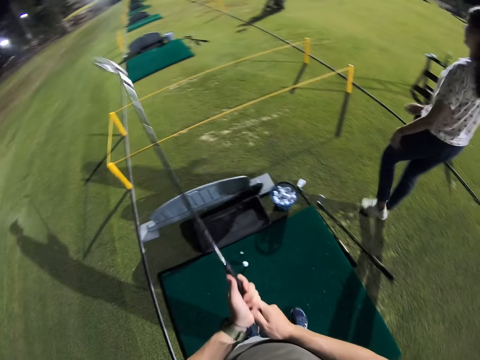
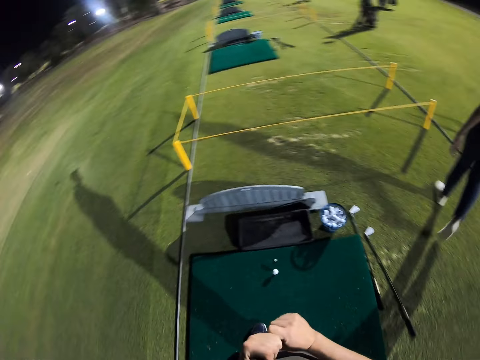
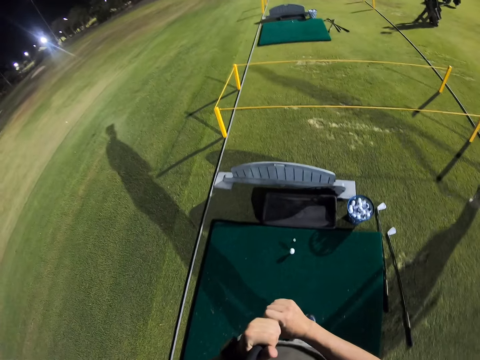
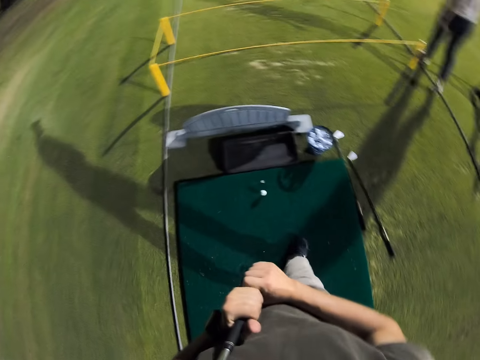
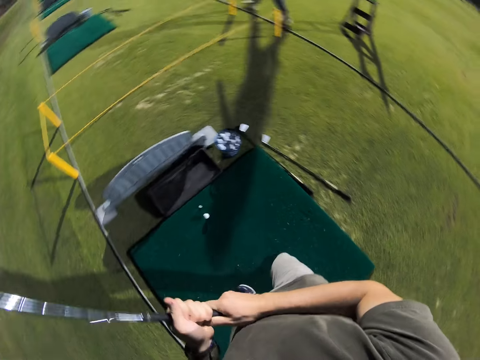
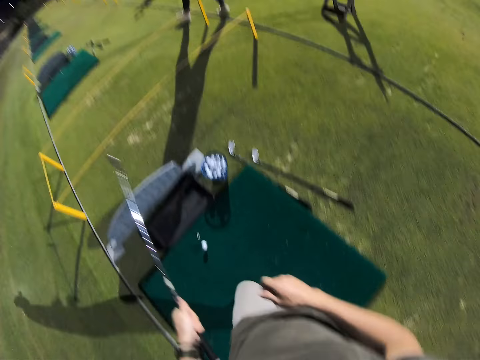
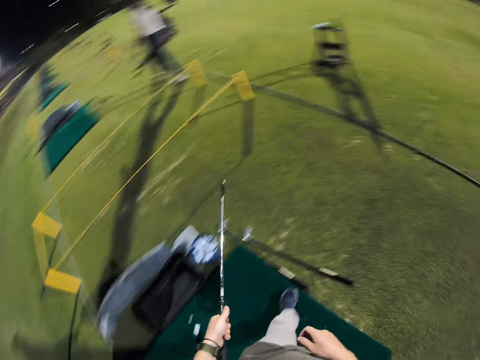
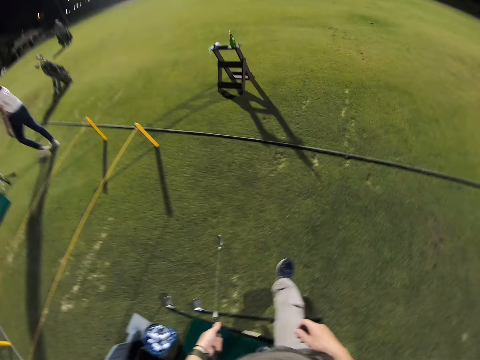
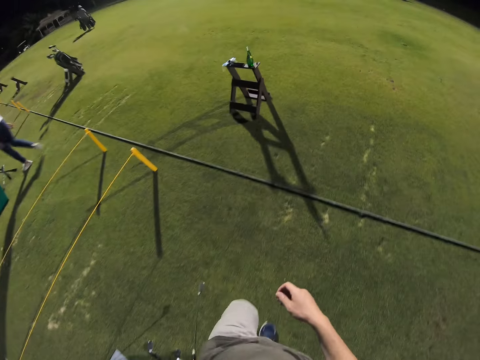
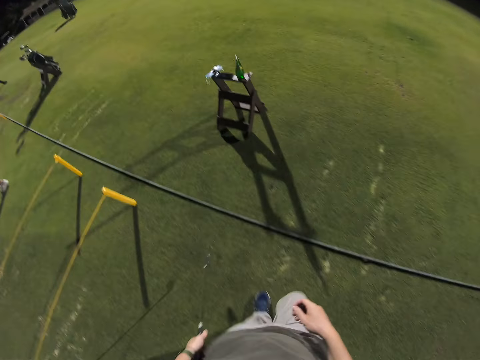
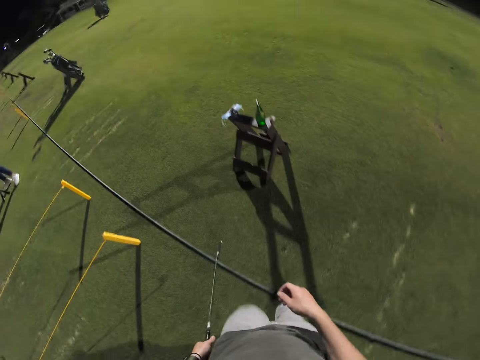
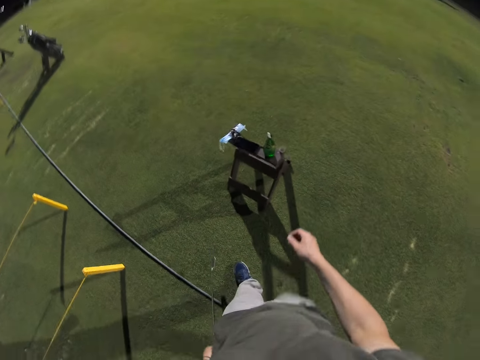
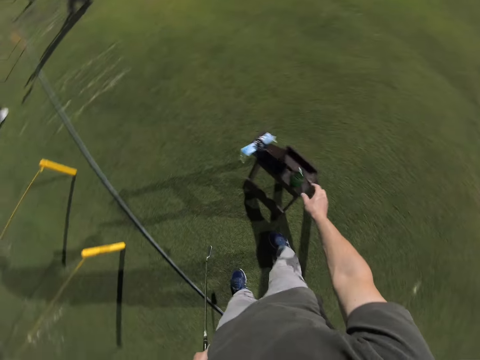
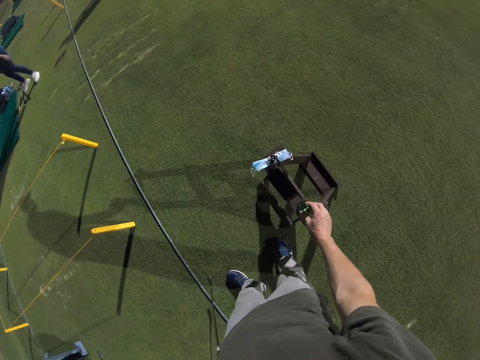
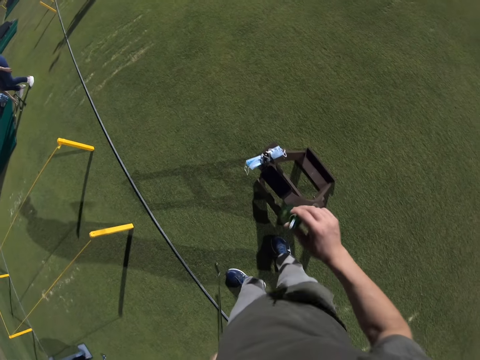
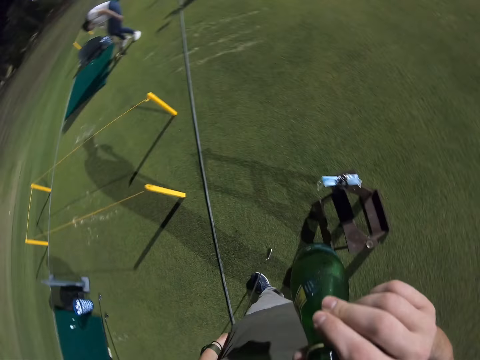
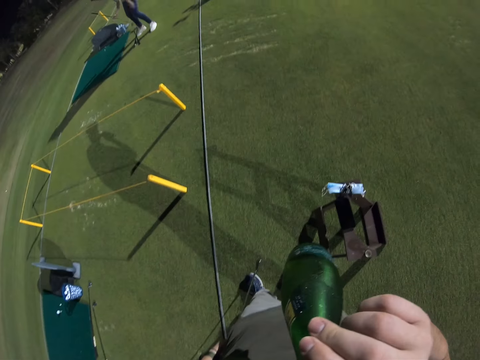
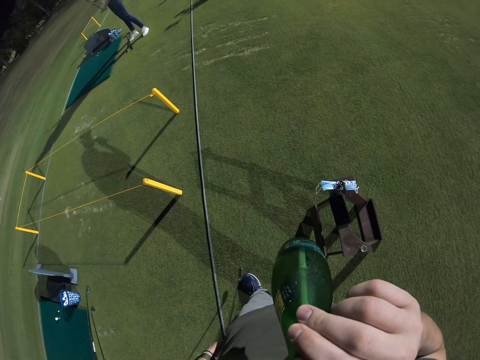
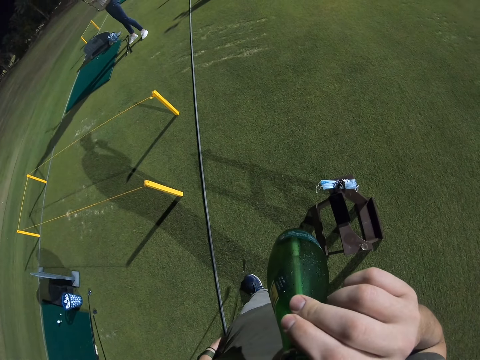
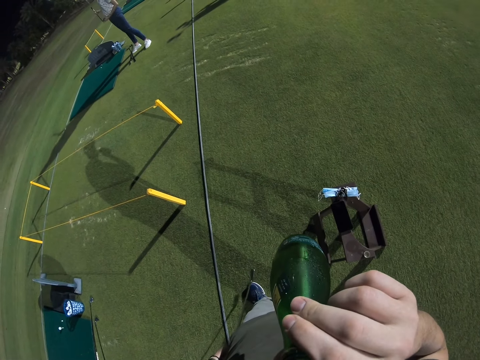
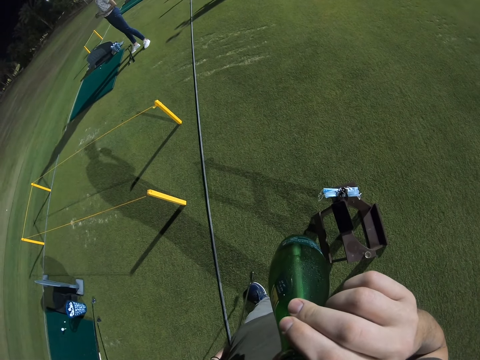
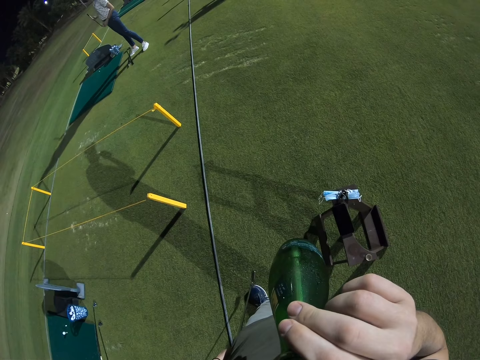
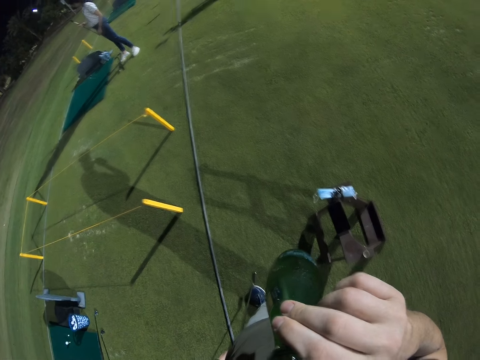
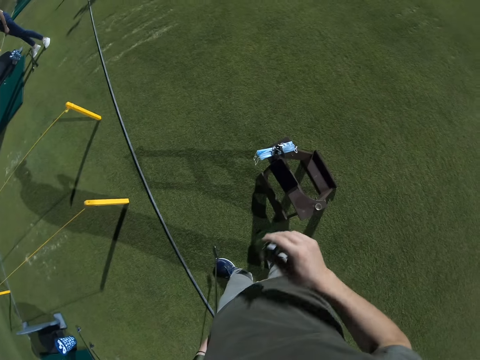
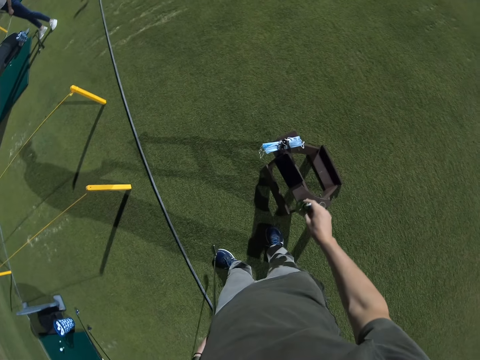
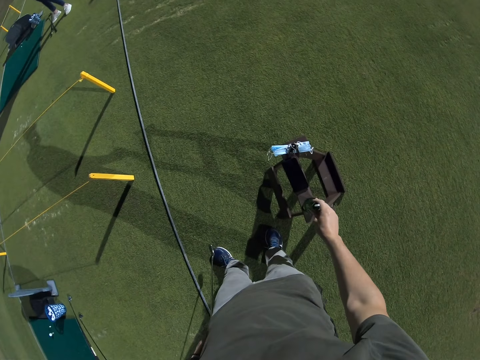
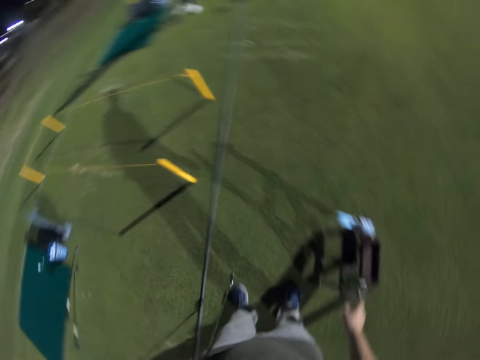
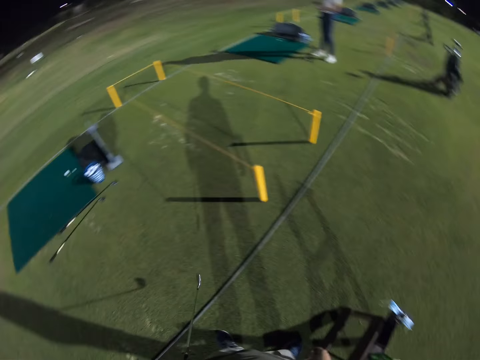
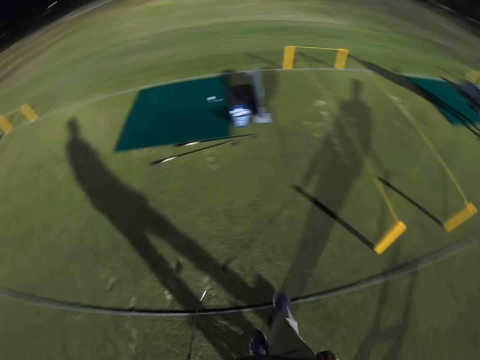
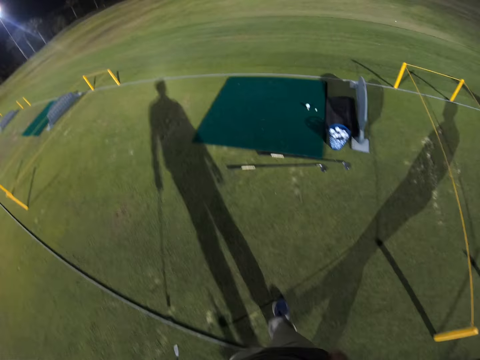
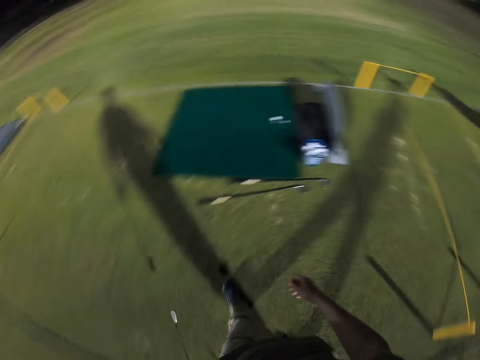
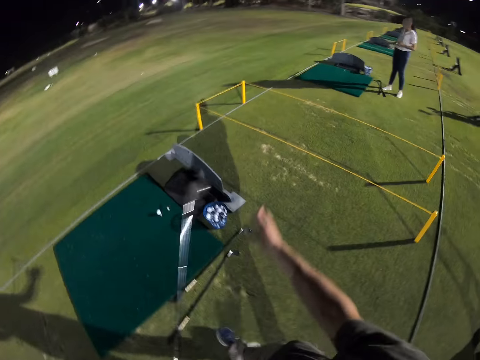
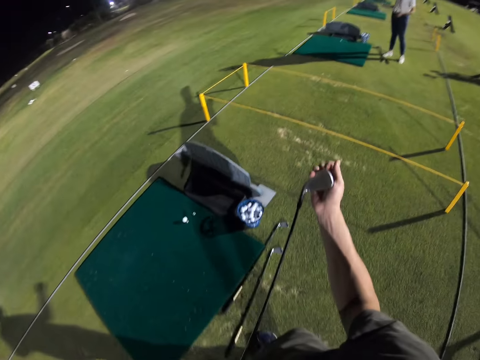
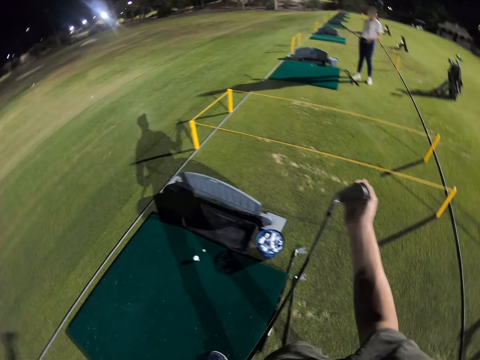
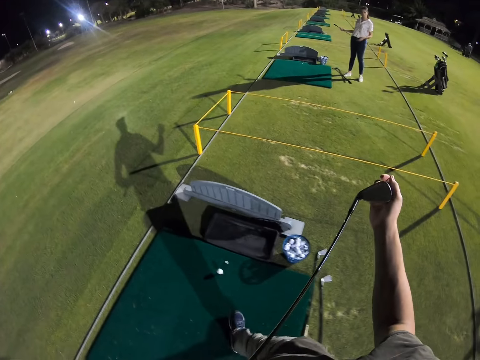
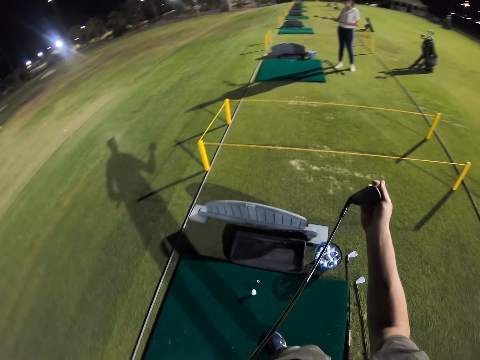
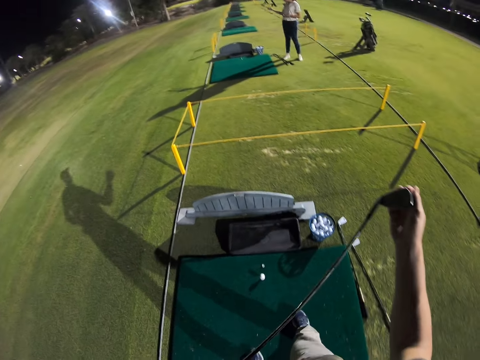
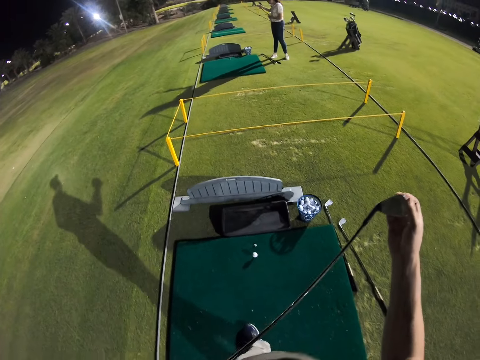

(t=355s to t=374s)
A woman walks. The camera wearer walks to the front. They pick up a bottle of soda. They take a sip of soda. They put down the bottle. They walk back to the golf mat.

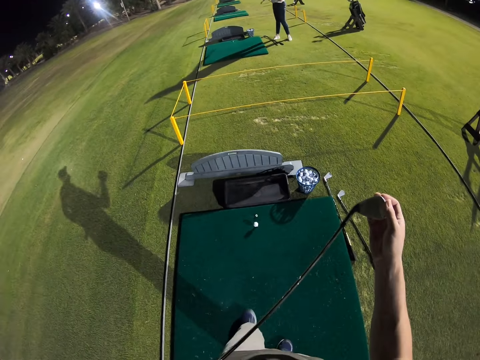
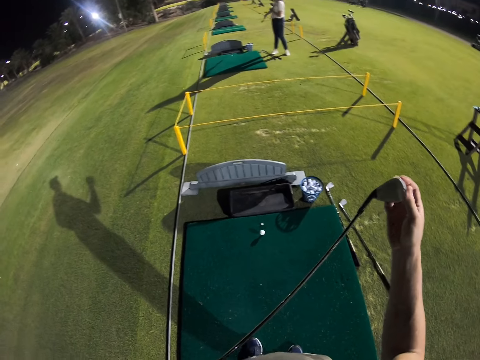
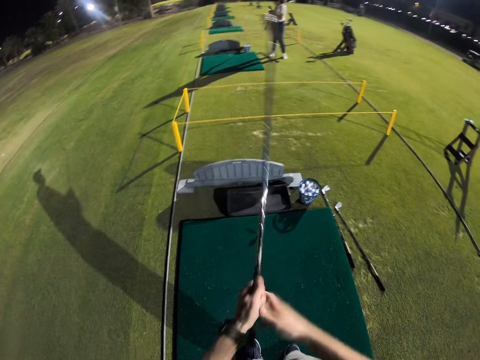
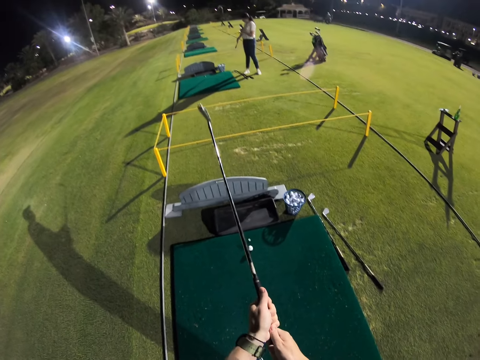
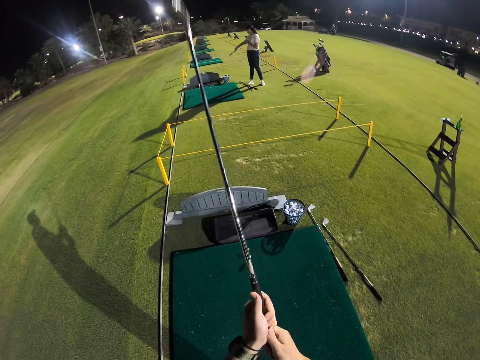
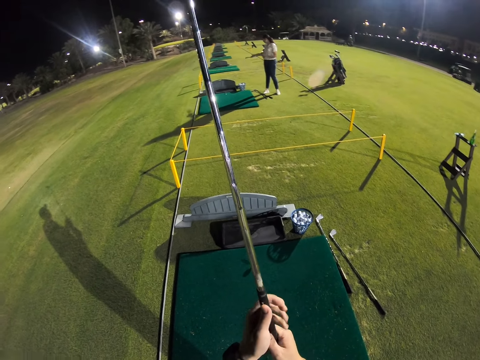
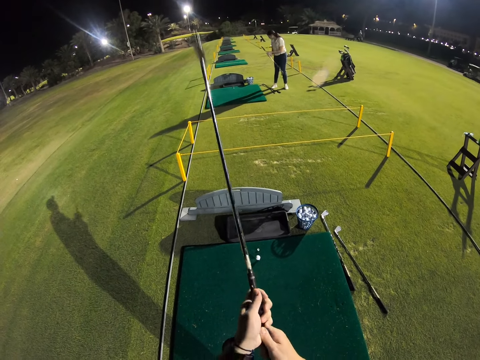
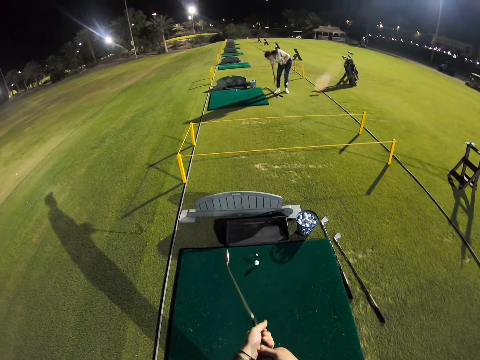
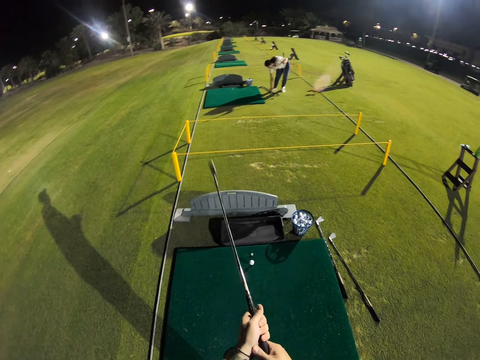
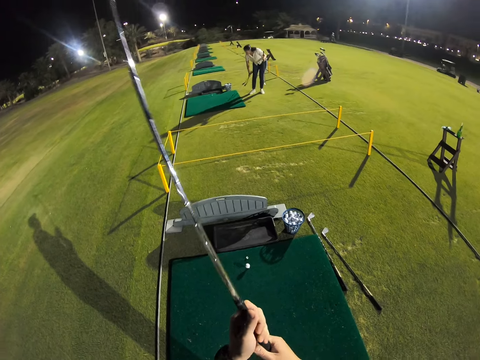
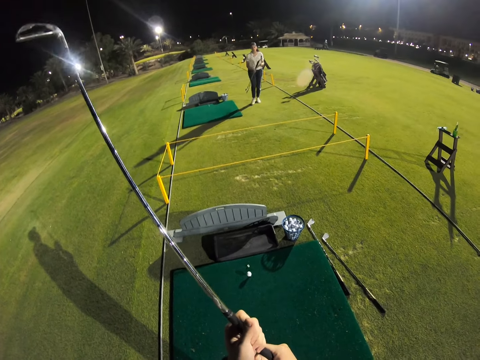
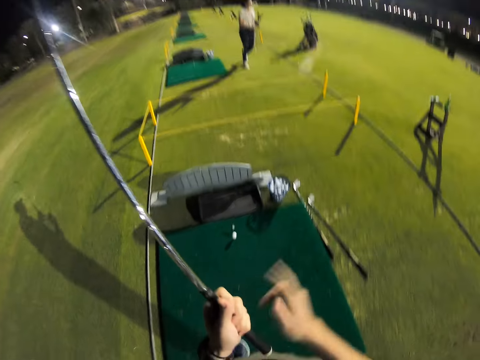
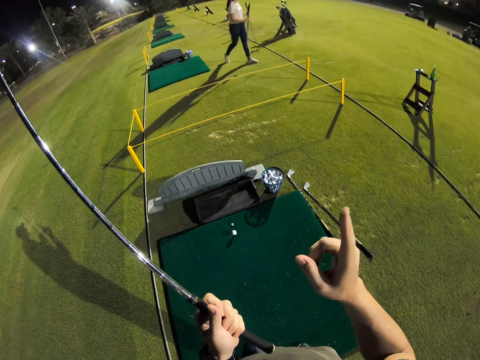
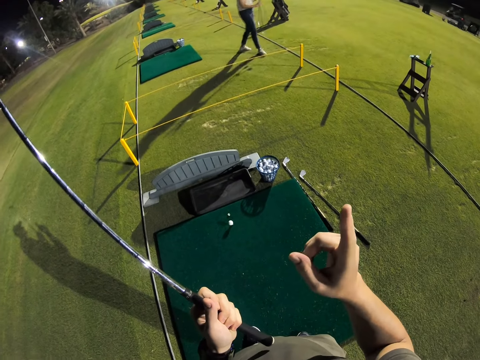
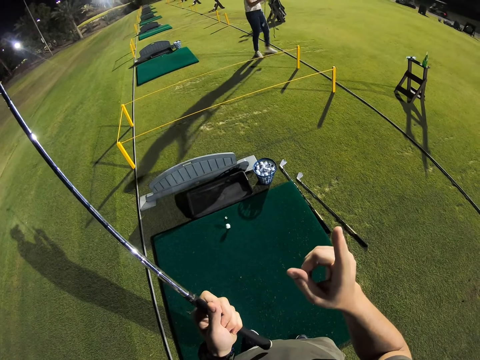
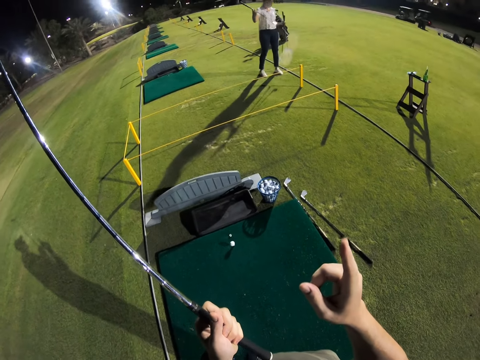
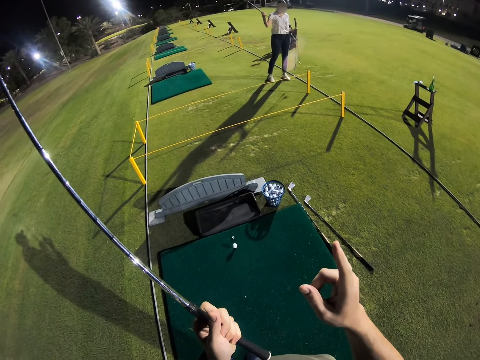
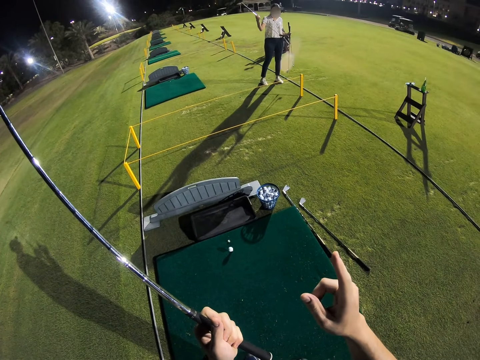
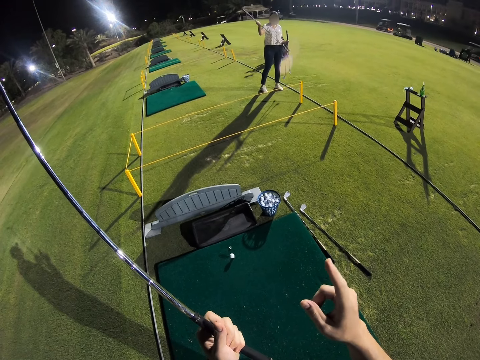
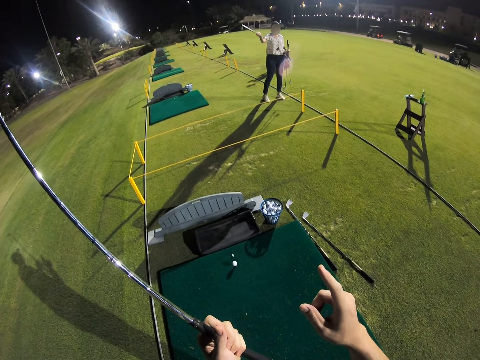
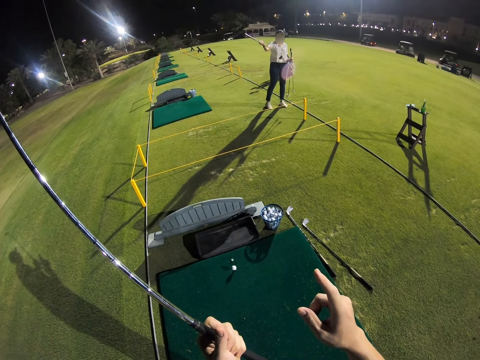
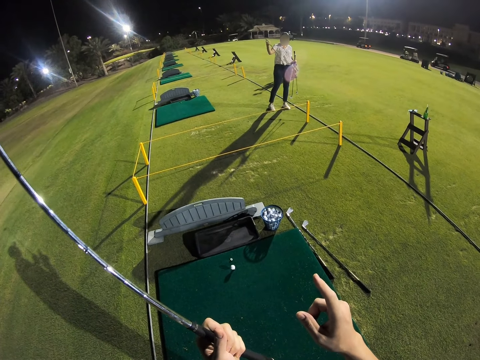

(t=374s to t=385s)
The camera wearer holds a golf stick. They point a finger. They talk to a woman.
